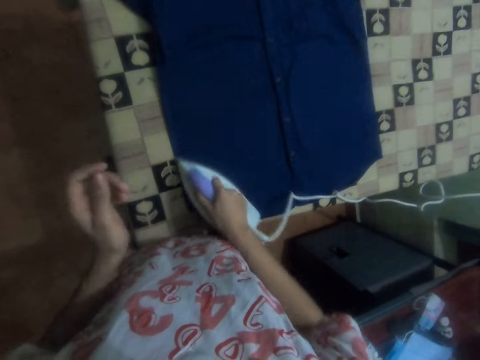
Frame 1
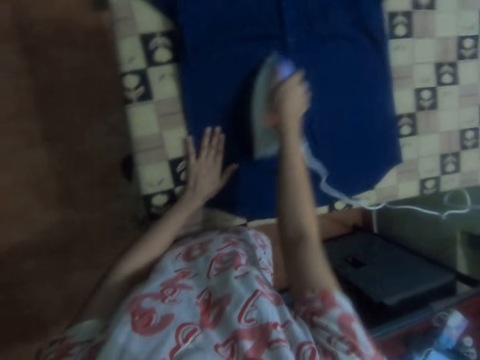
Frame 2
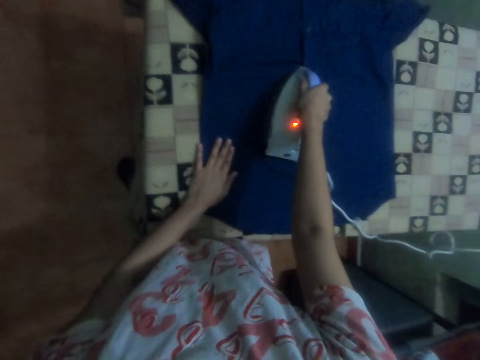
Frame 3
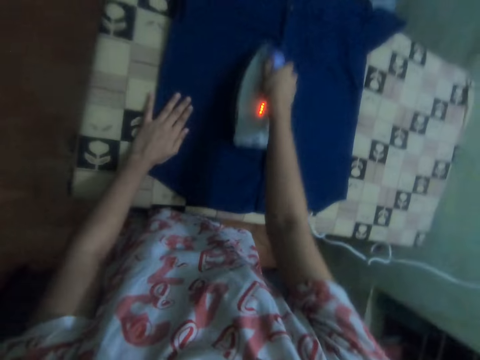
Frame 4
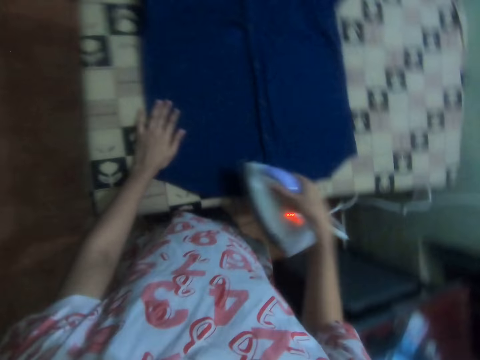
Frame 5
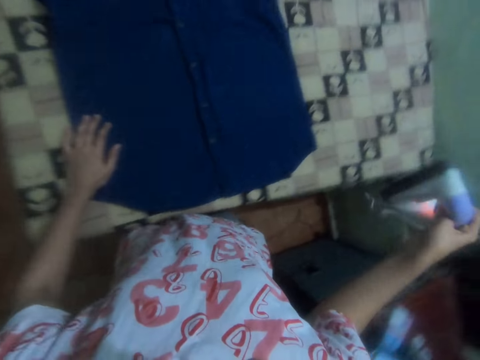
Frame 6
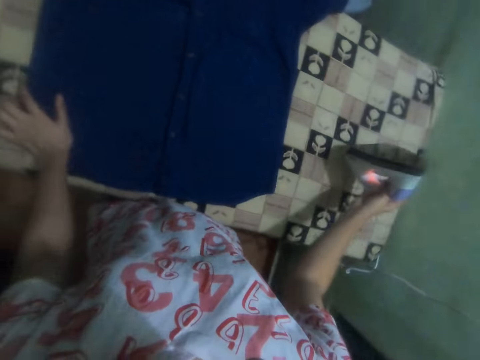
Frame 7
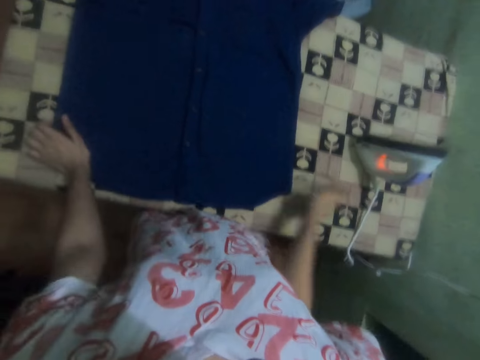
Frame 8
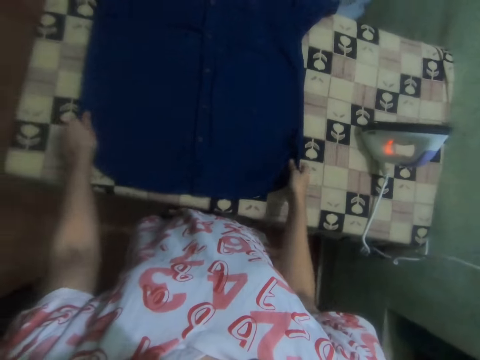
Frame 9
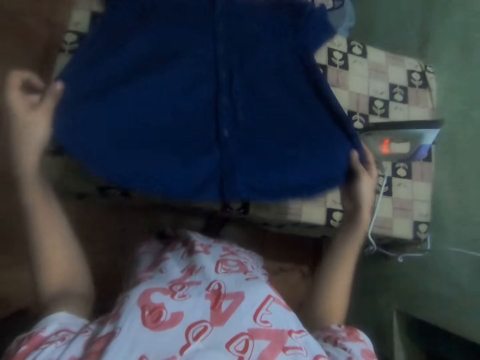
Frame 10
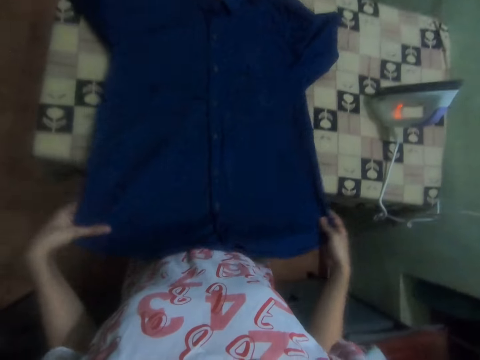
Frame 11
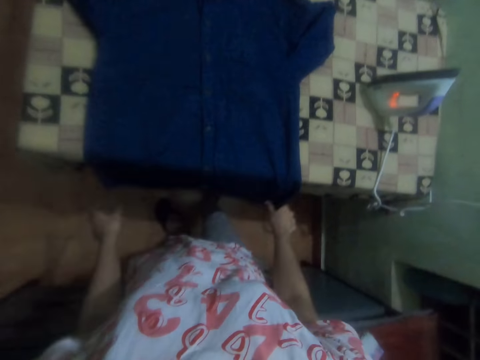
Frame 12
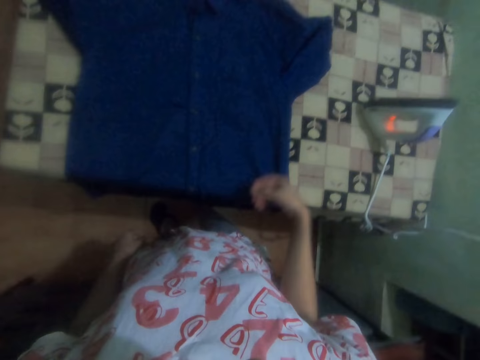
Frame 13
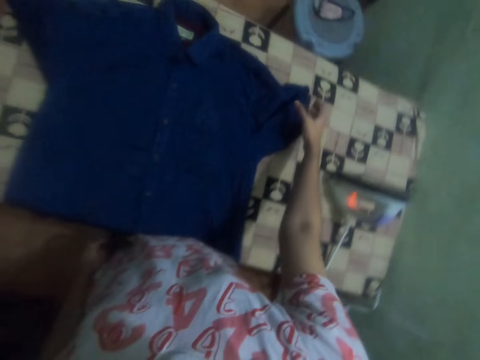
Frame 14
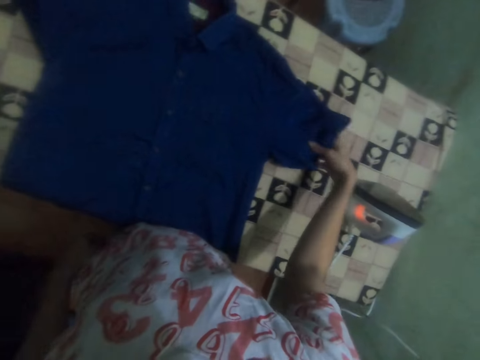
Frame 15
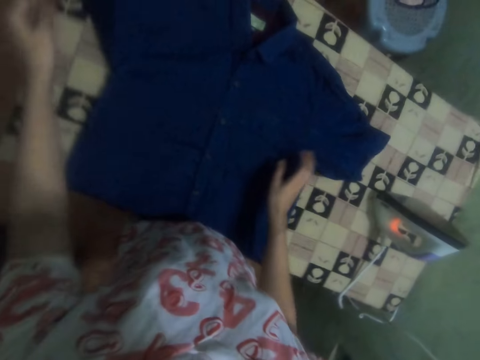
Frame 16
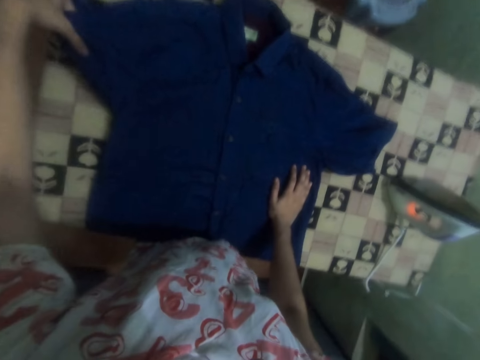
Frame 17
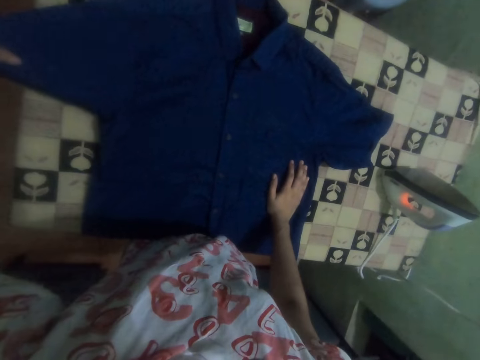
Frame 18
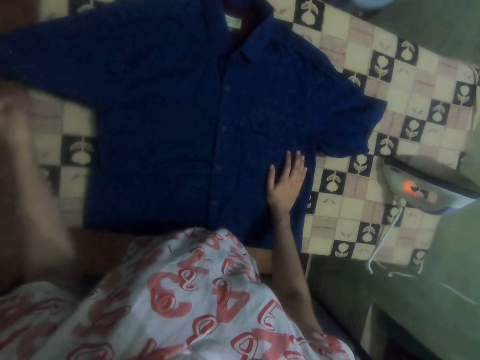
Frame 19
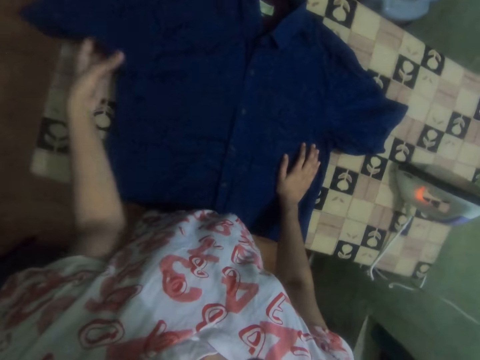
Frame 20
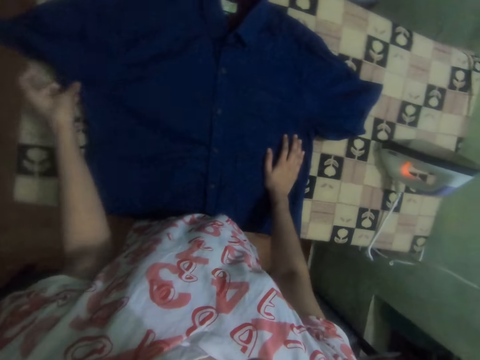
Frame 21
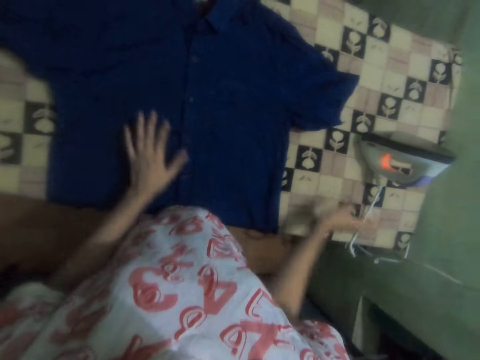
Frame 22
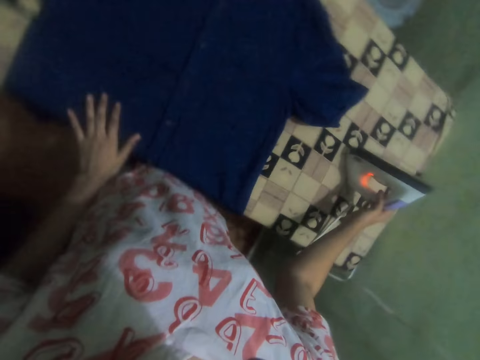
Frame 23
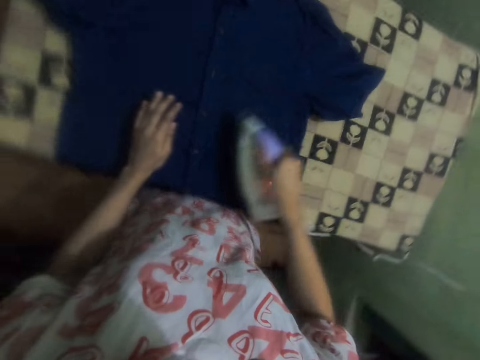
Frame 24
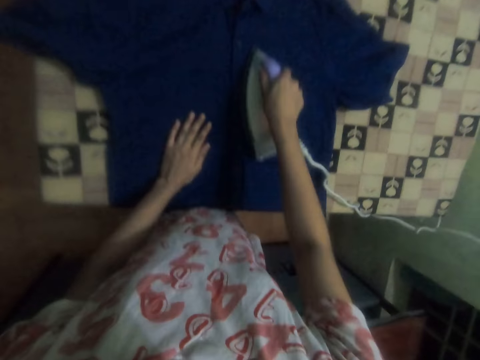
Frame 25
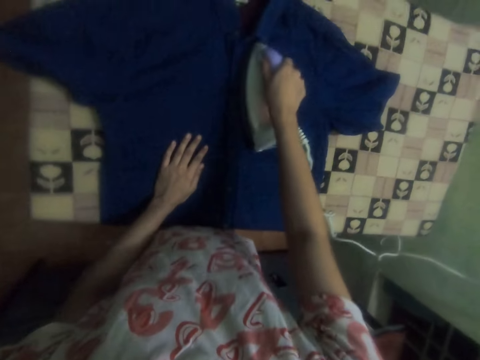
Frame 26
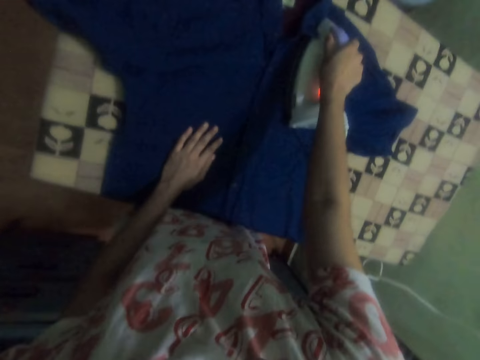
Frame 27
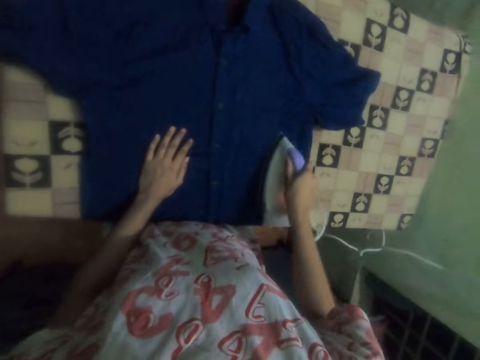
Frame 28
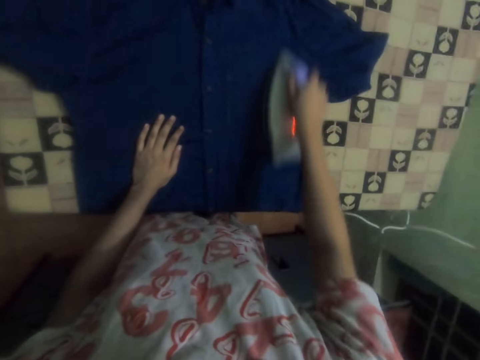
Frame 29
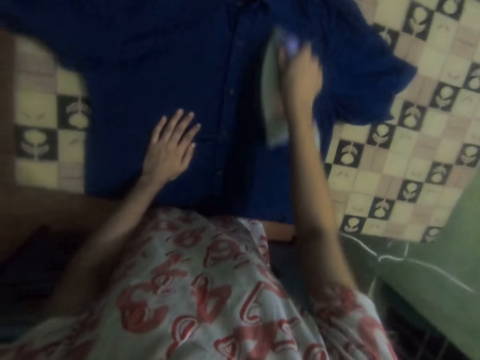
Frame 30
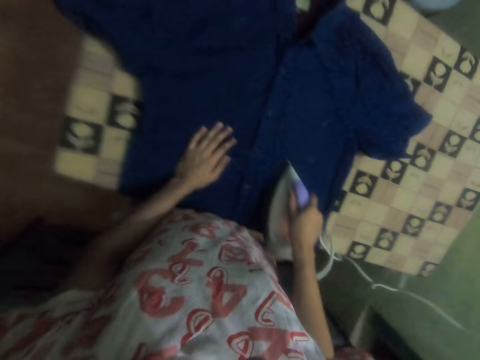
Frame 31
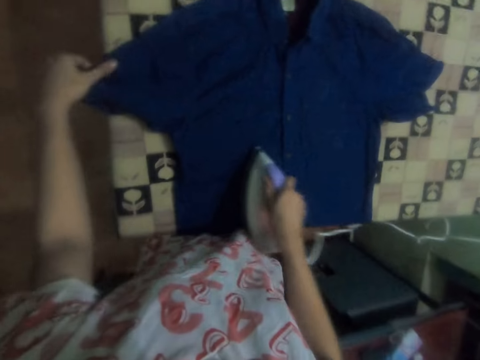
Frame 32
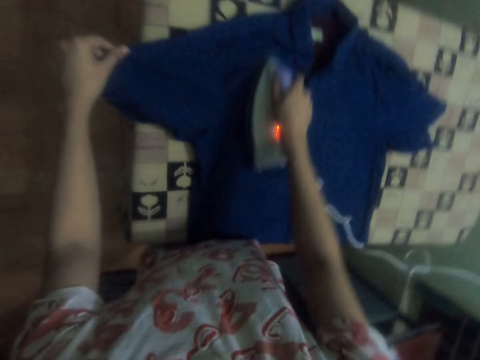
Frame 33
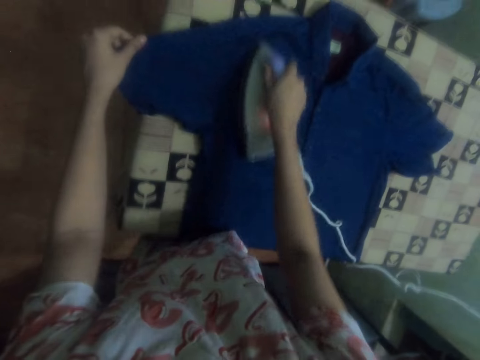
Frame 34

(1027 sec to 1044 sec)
The camera wearer puts the iron on the ironing table. They adjust the shirt. They pick up the iron and iron the shirt.

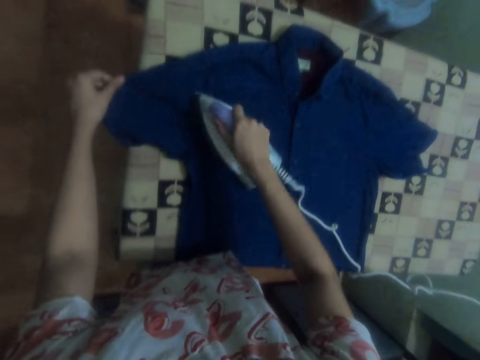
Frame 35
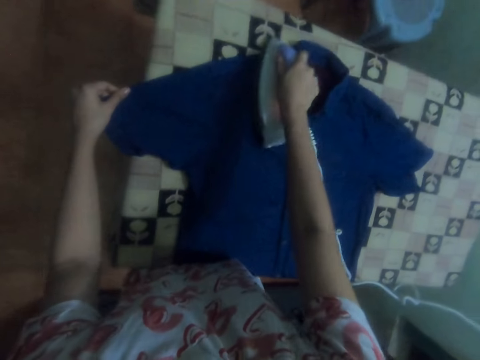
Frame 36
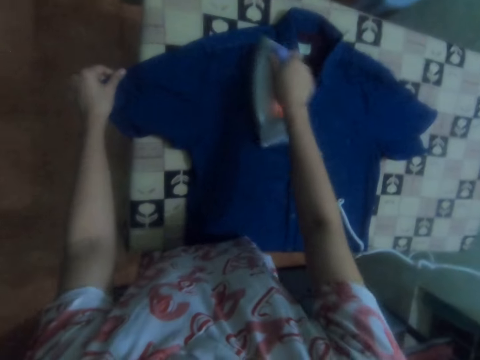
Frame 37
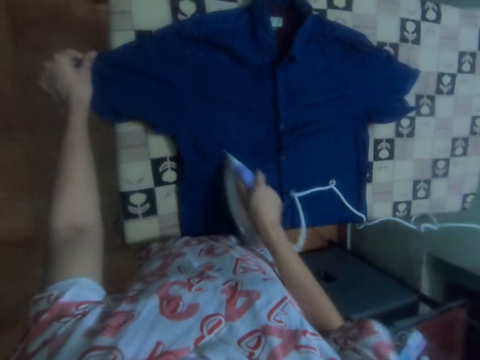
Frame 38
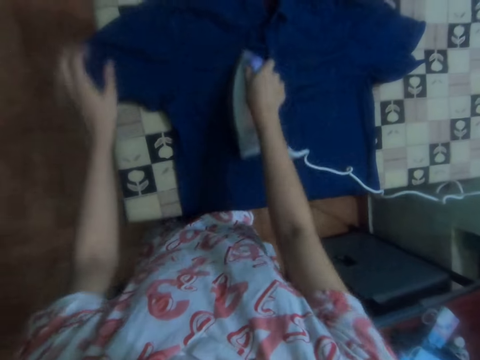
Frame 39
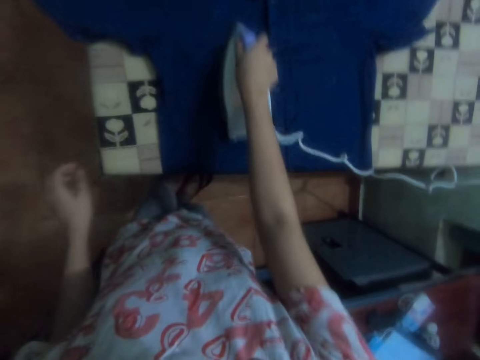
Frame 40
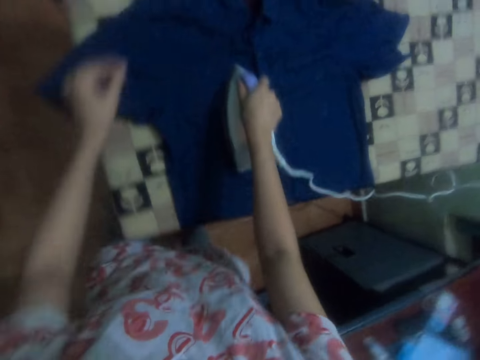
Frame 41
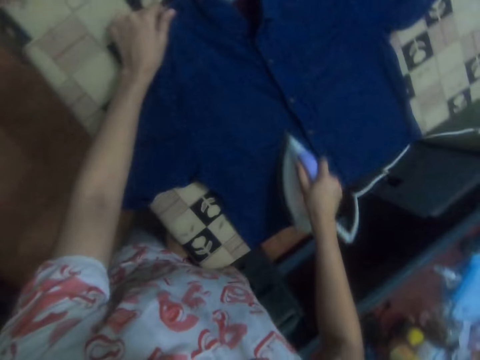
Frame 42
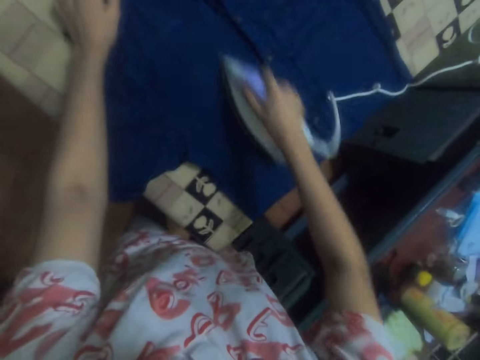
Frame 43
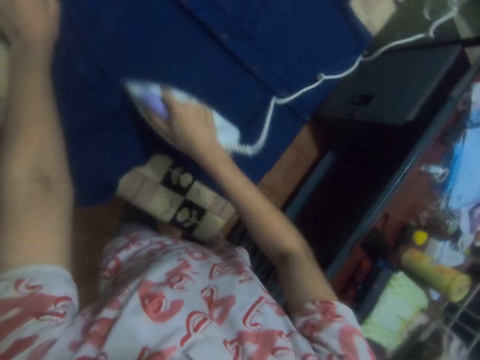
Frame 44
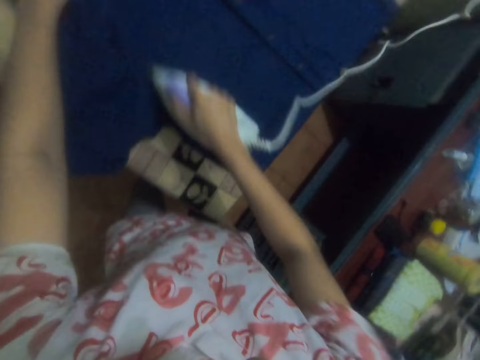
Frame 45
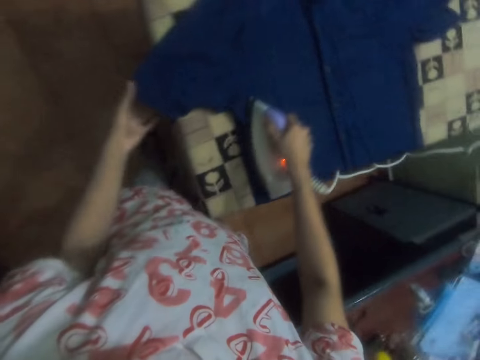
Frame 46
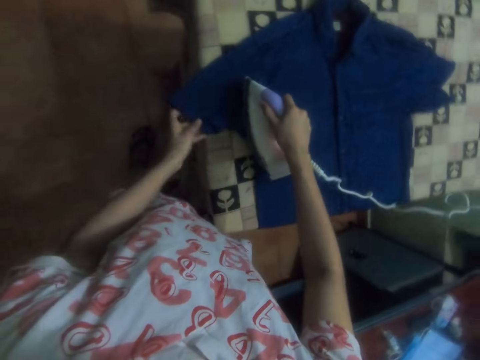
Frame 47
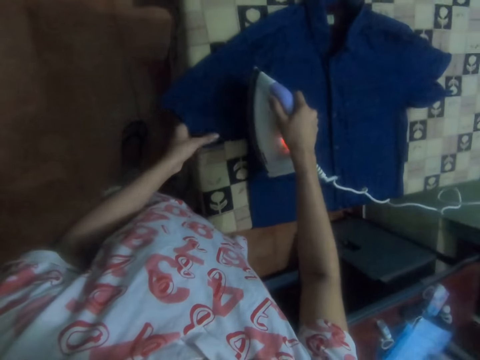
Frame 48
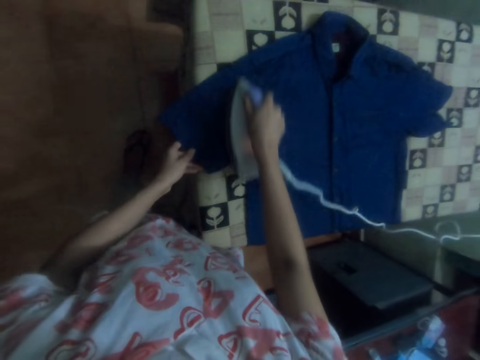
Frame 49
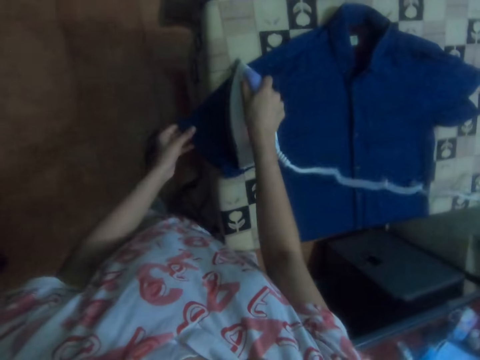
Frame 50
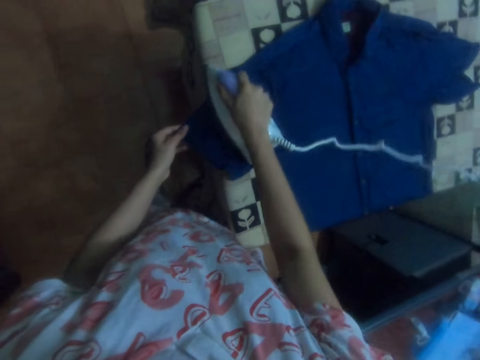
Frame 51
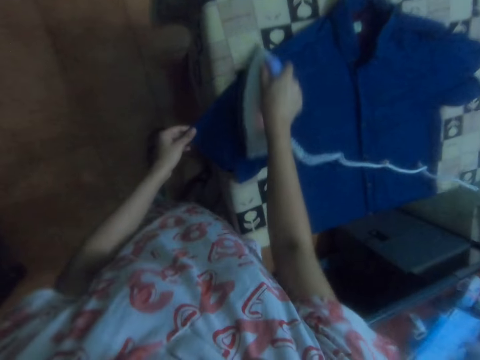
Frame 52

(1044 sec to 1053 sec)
The camera wearer adjusts the shirt. They iron the shirt.
